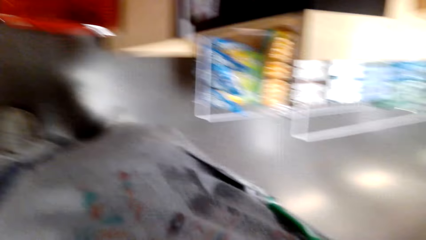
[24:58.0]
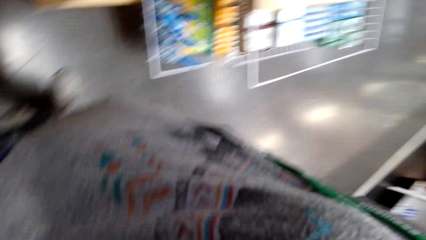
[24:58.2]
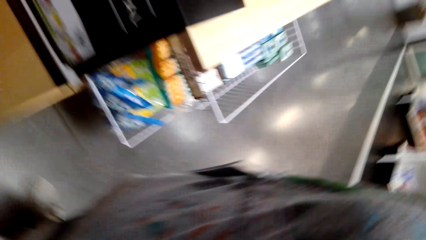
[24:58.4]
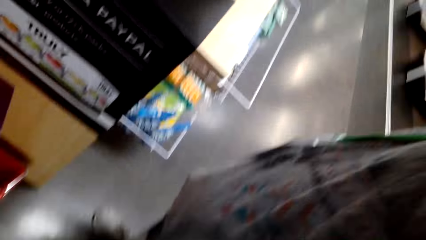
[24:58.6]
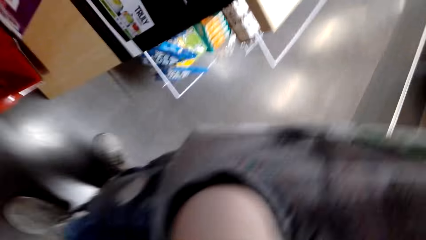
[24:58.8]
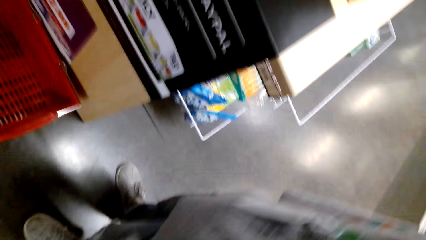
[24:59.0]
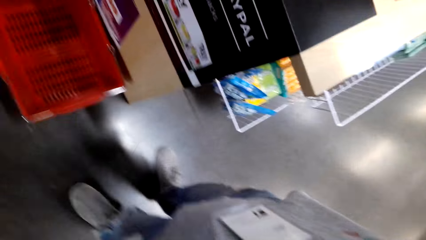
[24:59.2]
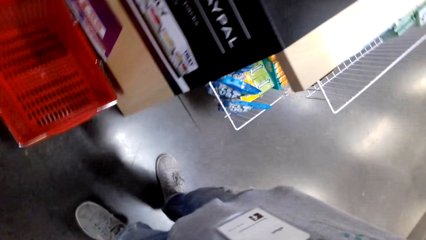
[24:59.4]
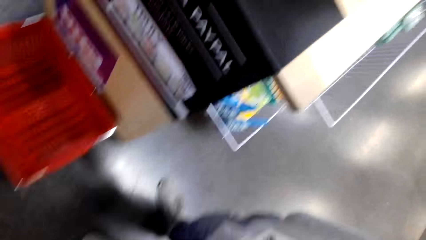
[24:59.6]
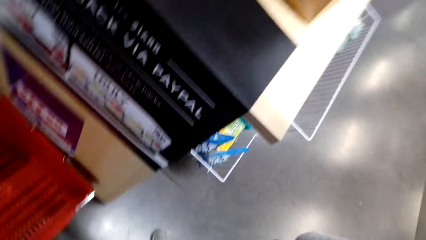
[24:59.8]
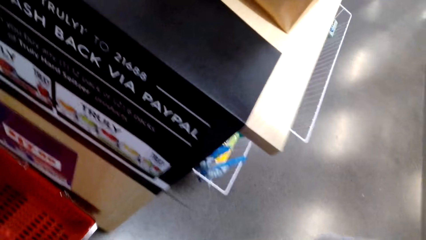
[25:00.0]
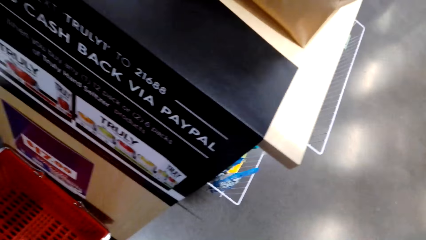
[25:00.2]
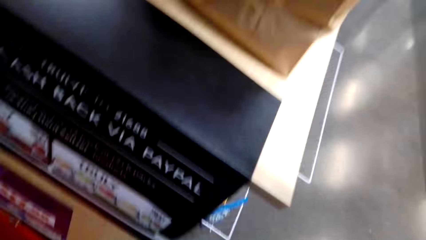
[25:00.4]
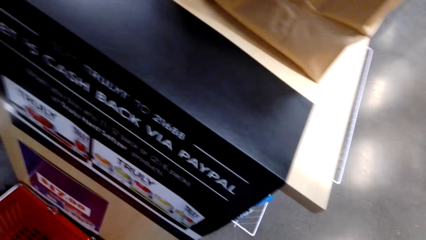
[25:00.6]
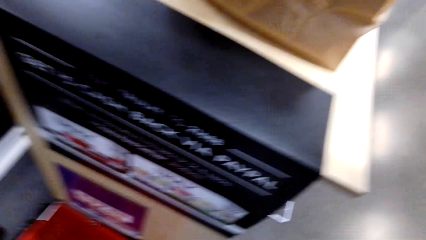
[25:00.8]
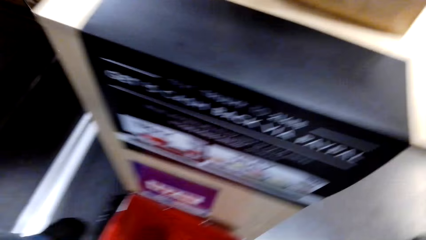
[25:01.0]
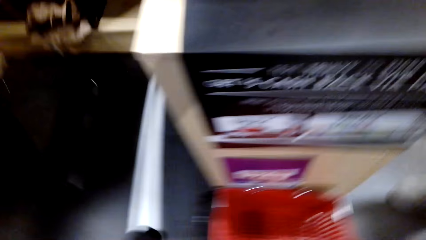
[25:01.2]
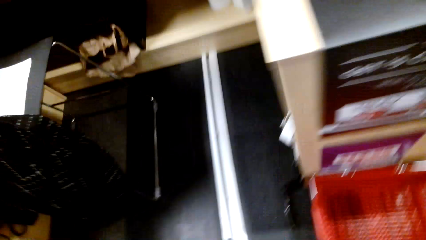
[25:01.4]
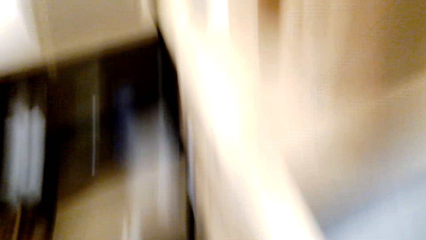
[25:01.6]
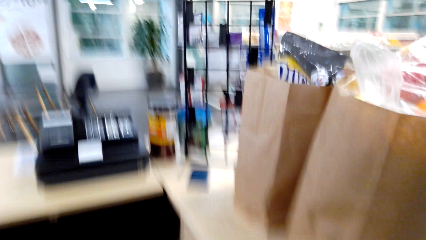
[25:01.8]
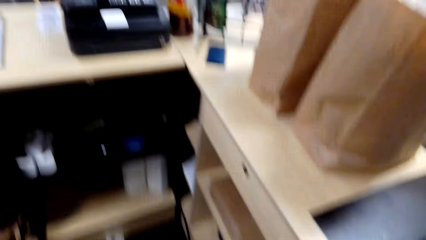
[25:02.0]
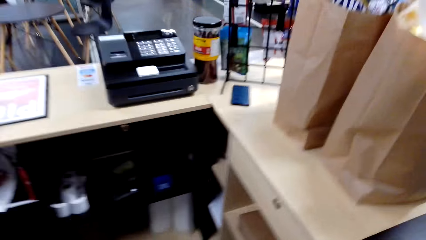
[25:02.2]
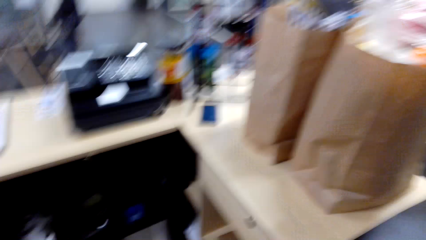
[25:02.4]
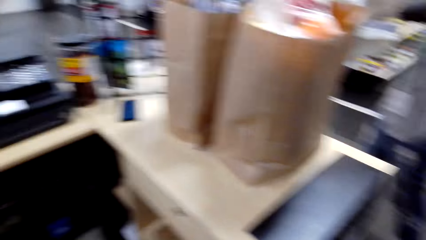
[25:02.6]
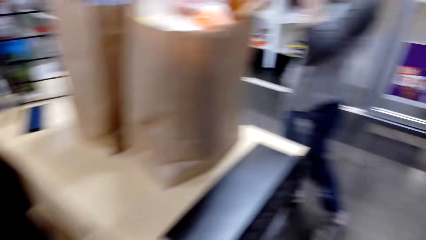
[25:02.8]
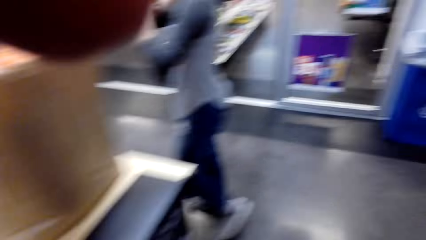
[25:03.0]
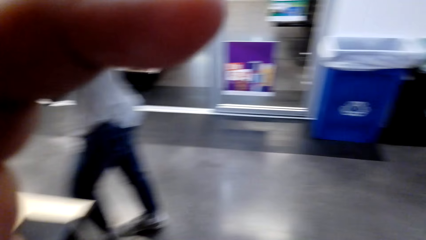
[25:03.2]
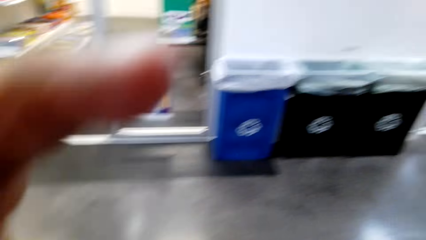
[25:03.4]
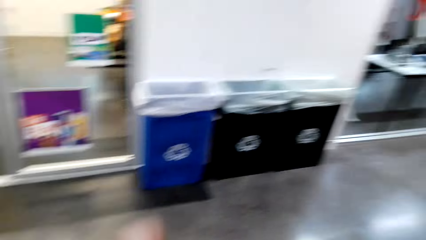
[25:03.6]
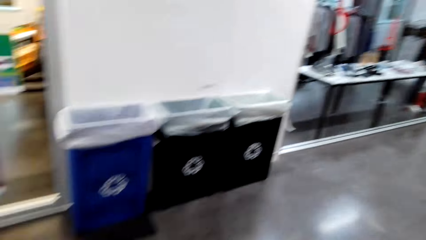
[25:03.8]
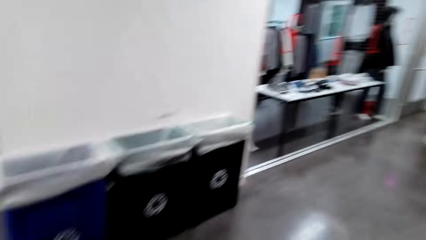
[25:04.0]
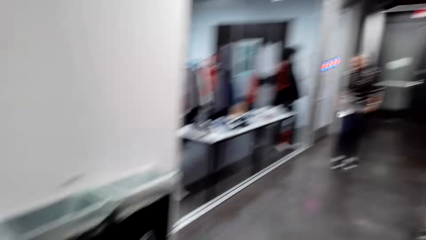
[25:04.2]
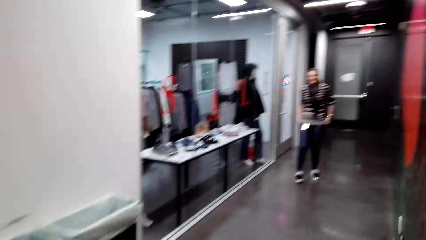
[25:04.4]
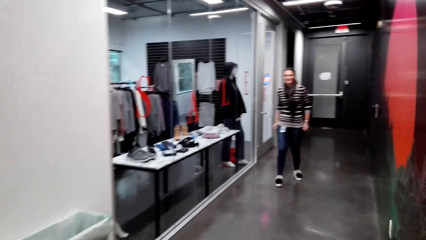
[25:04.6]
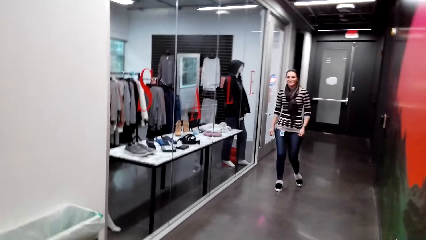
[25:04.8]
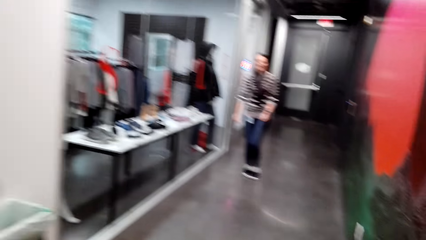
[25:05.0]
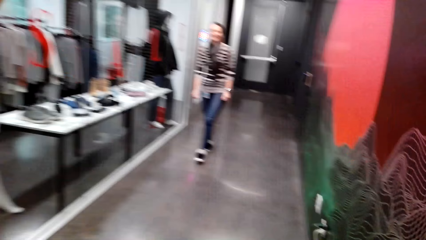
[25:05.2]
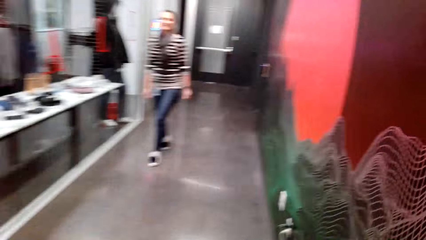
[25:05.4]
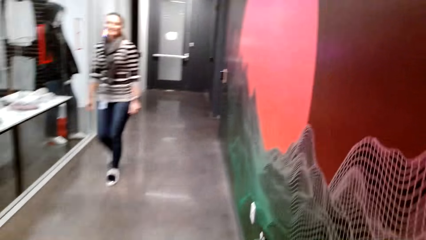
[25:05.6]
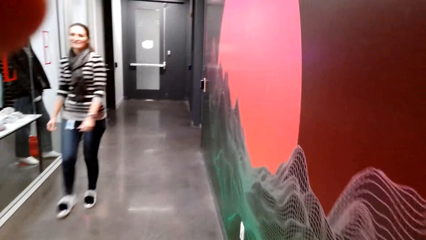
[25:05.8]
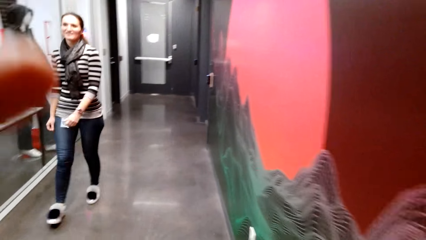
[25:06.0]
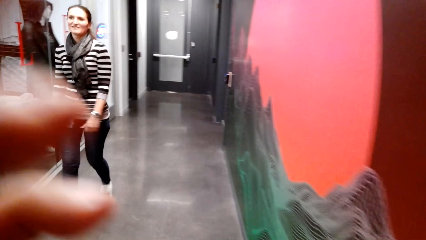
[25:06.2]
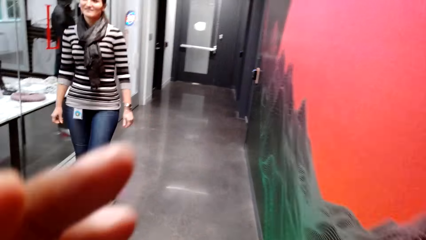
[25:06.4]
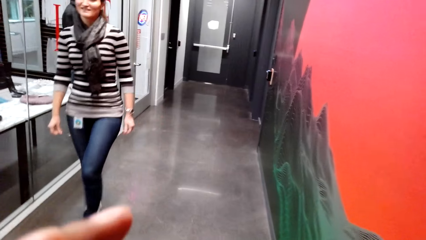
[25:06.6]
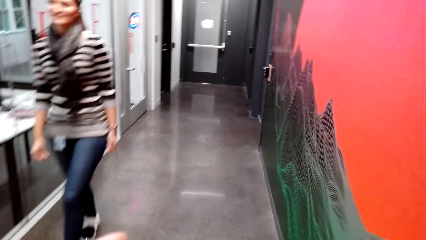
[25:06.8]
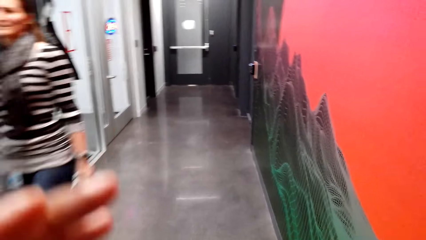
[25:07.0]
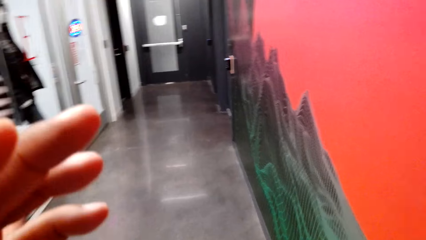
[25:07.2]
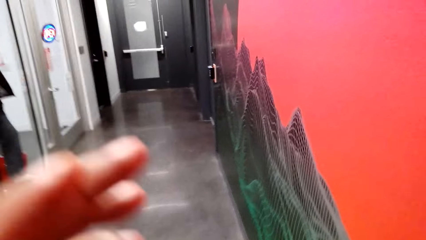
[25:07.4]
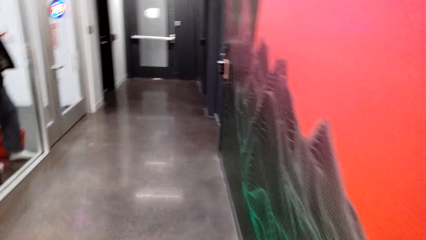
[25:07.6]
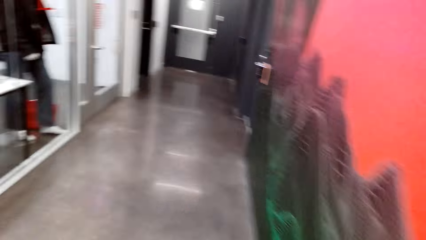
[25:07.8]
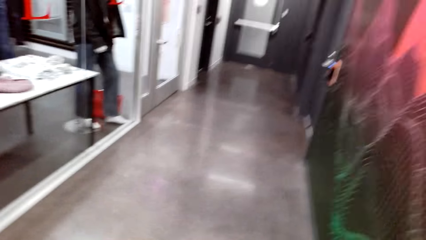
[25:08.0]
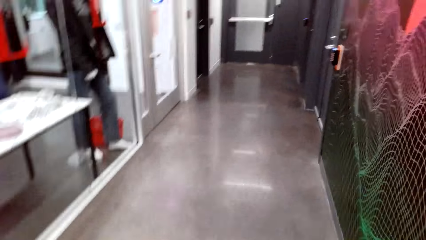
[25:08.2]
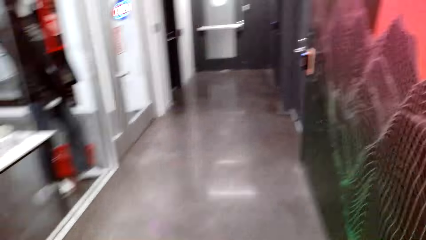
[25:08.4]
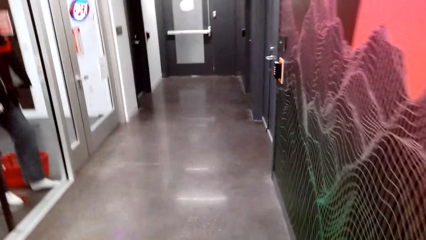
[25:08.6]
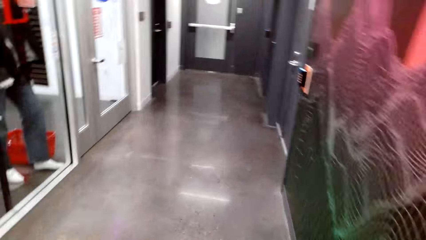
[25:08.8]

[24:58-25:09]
The camera wearer fixes the camera. Another lady walks in the supermarket. The first lady walks in the supermarket. The camera wearer walks in the supermarket.
